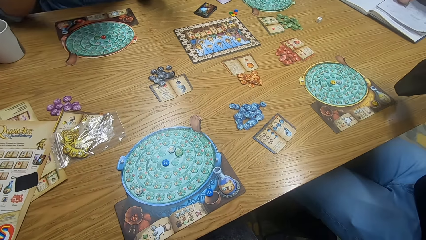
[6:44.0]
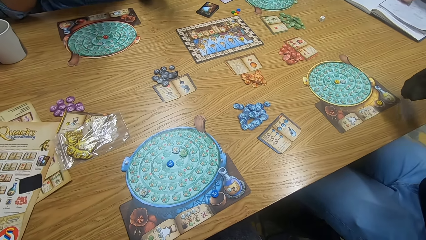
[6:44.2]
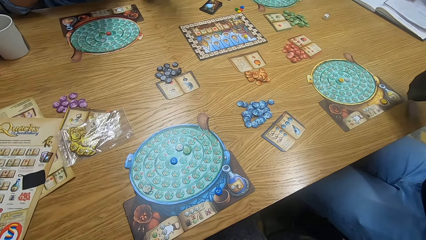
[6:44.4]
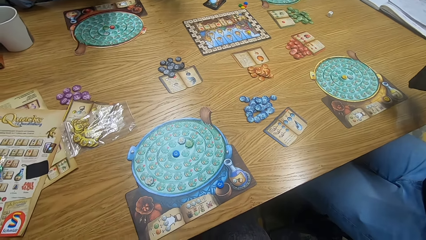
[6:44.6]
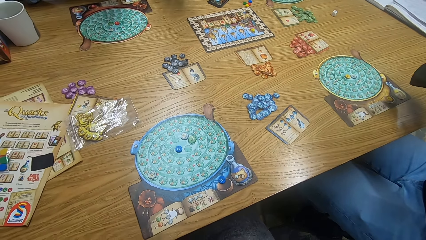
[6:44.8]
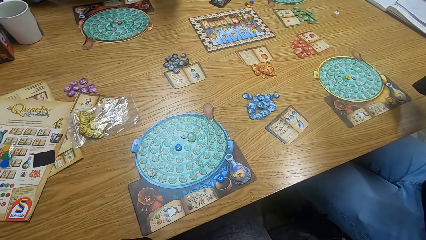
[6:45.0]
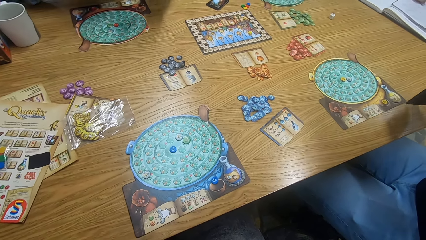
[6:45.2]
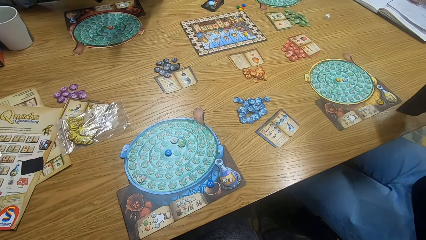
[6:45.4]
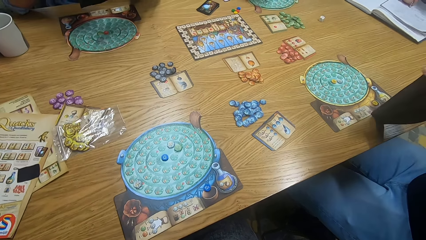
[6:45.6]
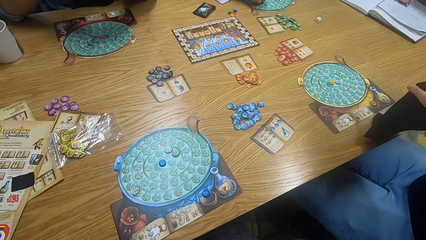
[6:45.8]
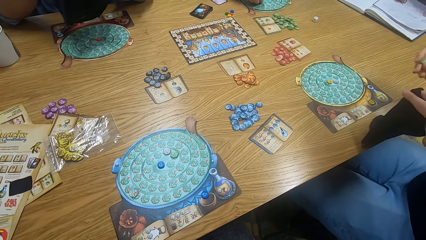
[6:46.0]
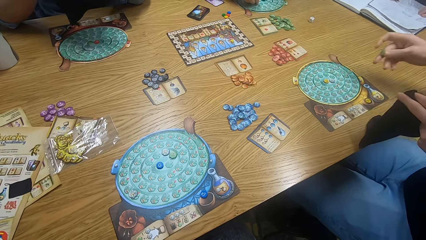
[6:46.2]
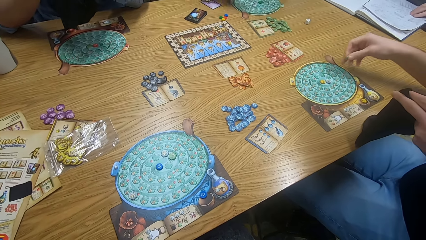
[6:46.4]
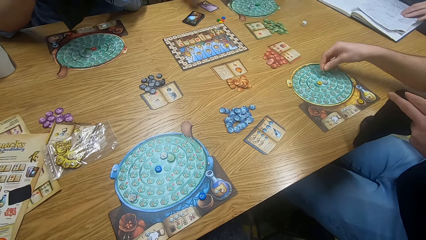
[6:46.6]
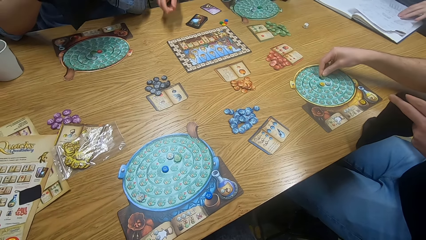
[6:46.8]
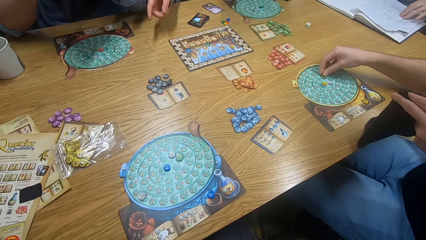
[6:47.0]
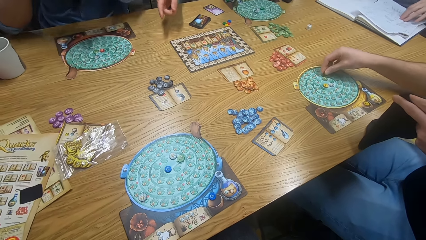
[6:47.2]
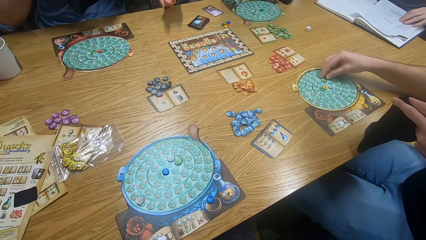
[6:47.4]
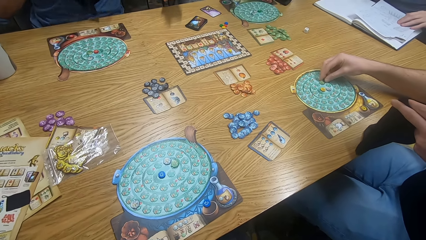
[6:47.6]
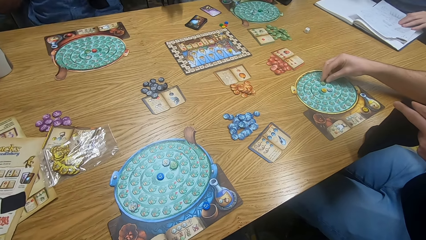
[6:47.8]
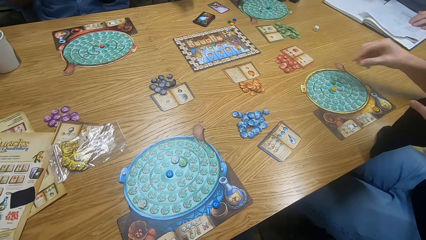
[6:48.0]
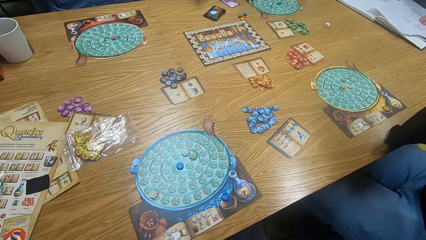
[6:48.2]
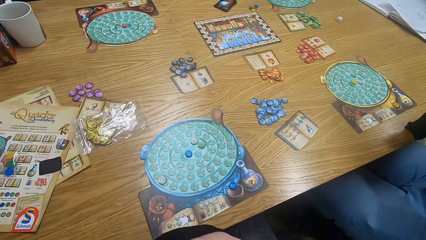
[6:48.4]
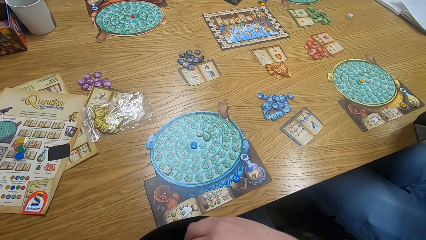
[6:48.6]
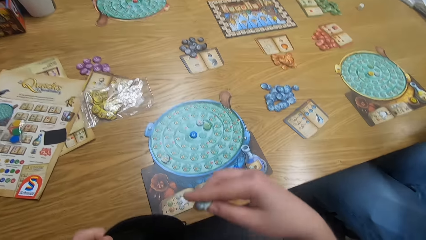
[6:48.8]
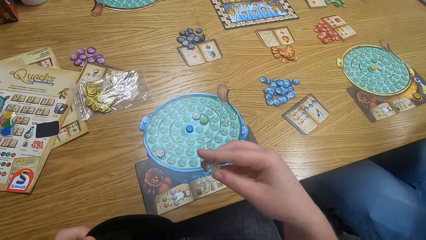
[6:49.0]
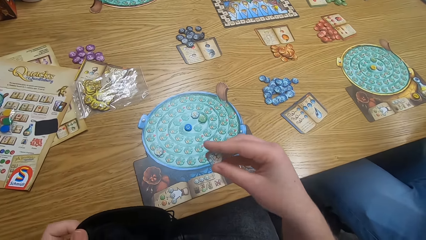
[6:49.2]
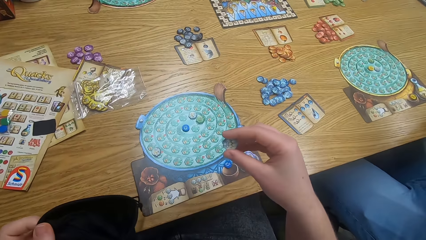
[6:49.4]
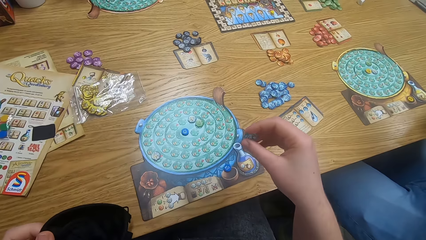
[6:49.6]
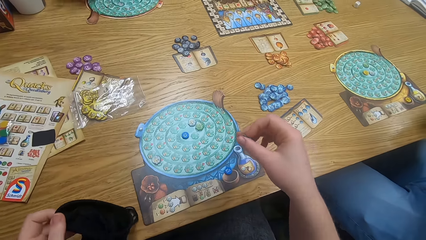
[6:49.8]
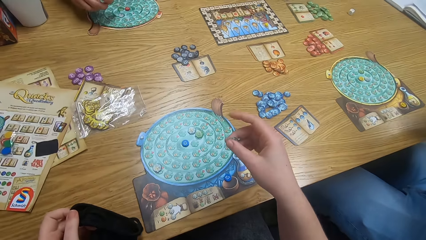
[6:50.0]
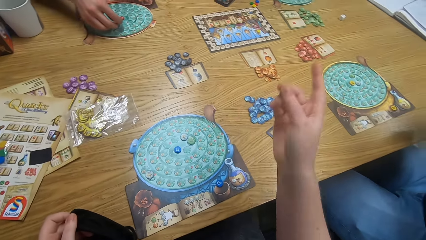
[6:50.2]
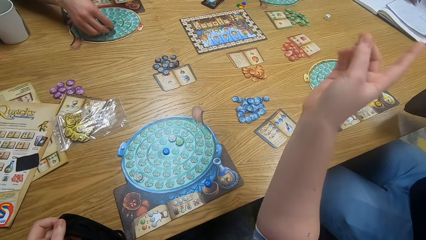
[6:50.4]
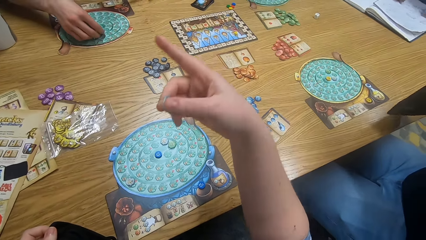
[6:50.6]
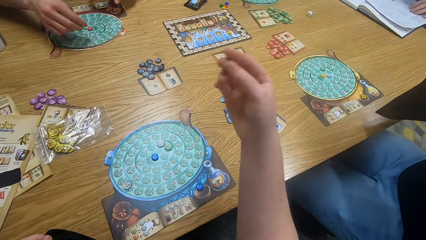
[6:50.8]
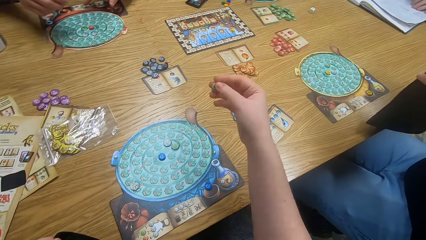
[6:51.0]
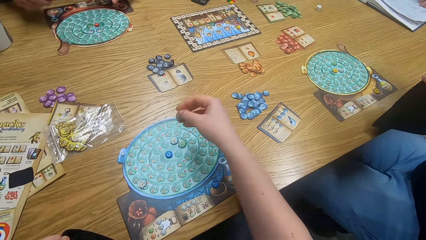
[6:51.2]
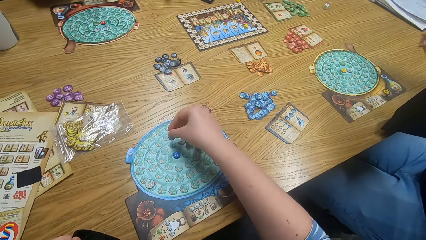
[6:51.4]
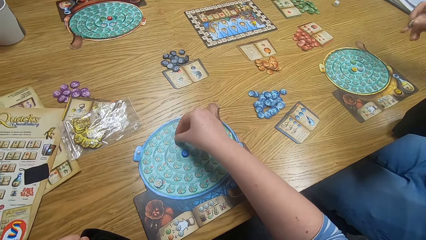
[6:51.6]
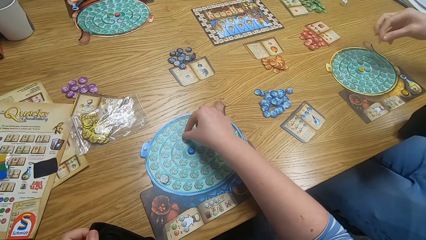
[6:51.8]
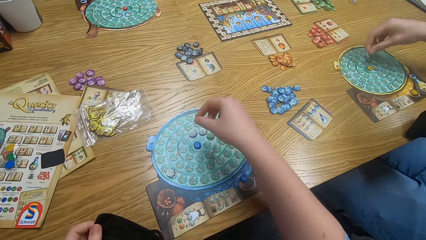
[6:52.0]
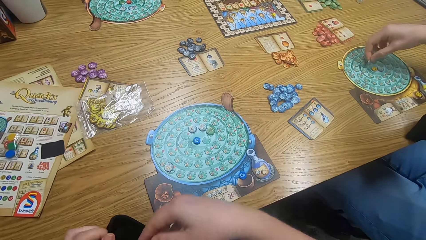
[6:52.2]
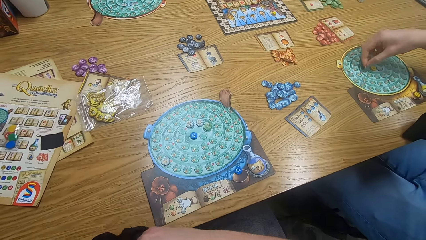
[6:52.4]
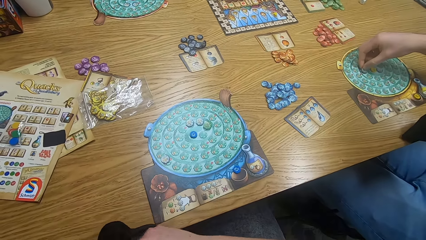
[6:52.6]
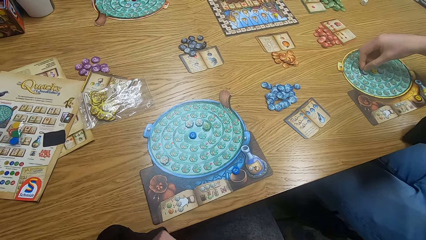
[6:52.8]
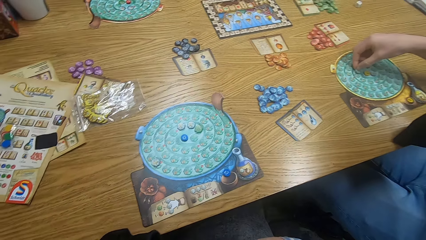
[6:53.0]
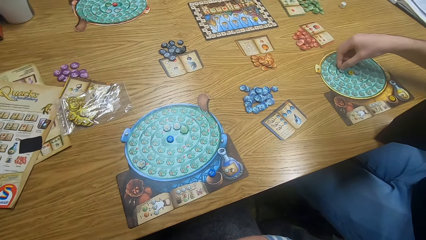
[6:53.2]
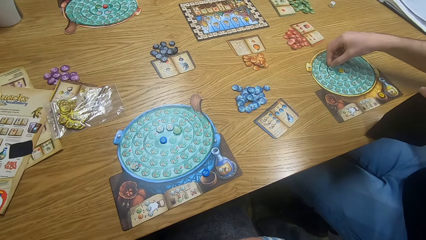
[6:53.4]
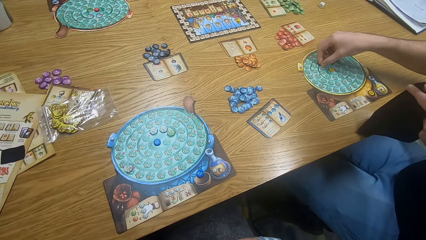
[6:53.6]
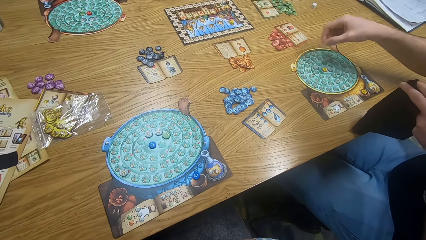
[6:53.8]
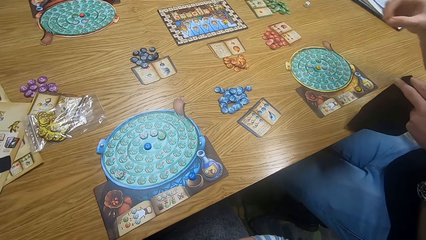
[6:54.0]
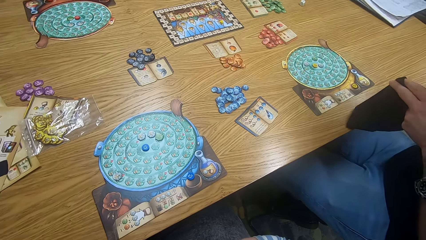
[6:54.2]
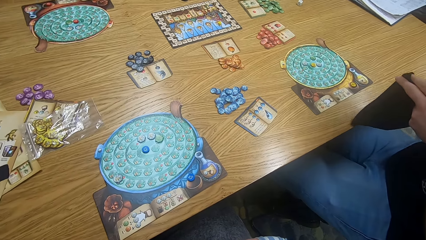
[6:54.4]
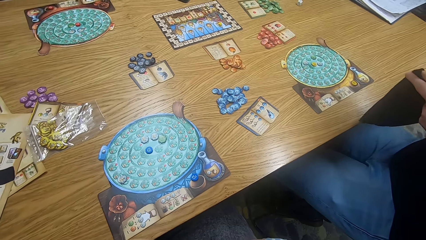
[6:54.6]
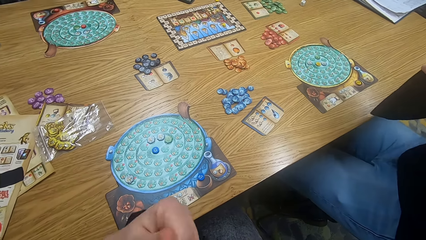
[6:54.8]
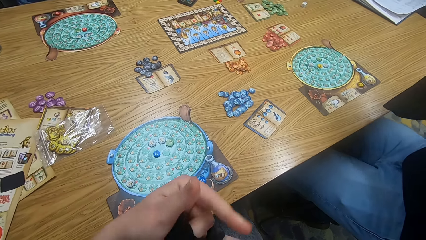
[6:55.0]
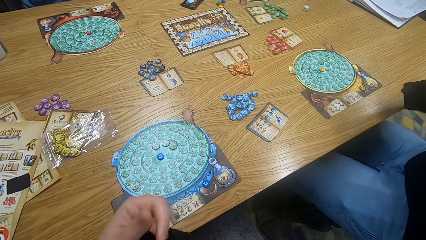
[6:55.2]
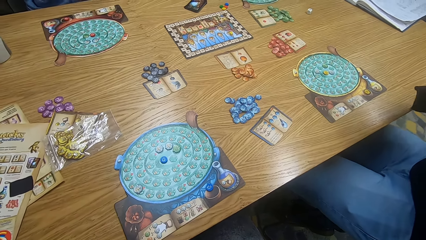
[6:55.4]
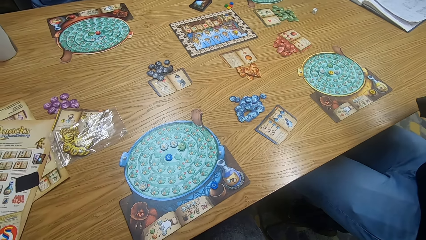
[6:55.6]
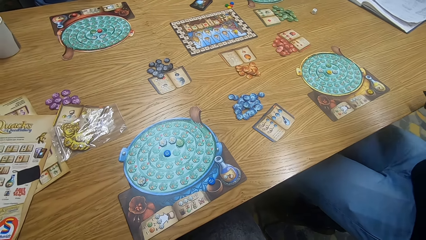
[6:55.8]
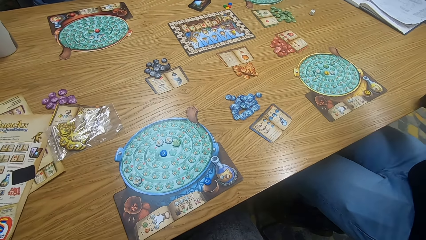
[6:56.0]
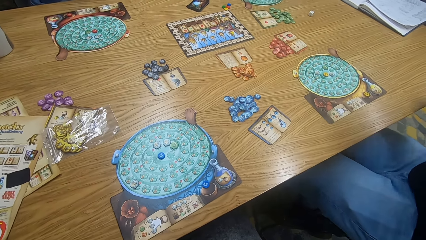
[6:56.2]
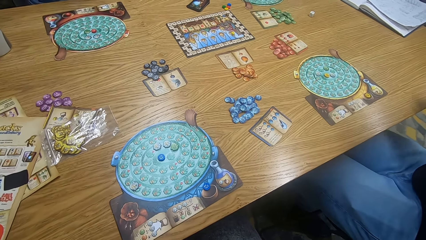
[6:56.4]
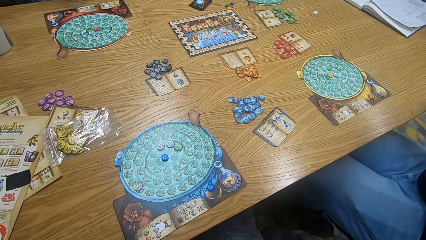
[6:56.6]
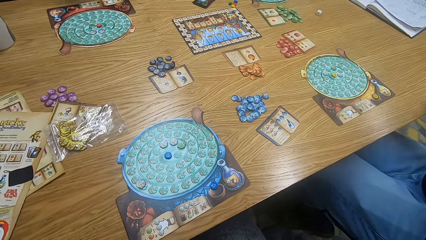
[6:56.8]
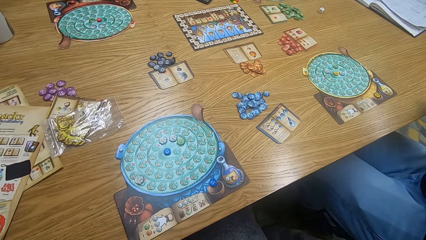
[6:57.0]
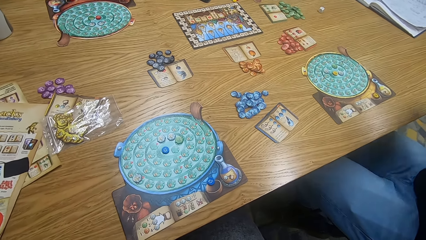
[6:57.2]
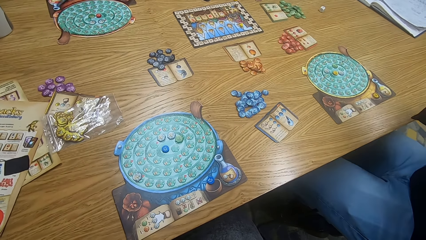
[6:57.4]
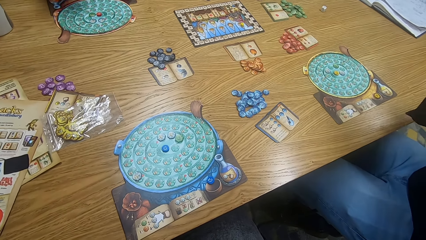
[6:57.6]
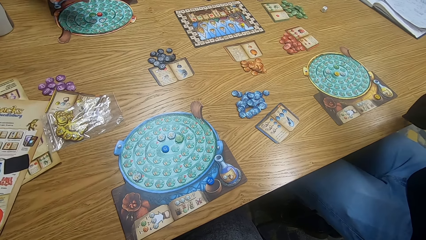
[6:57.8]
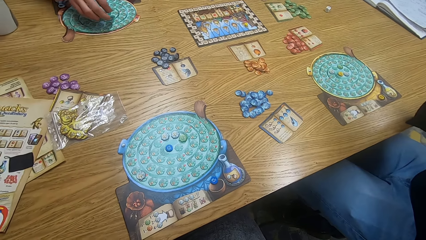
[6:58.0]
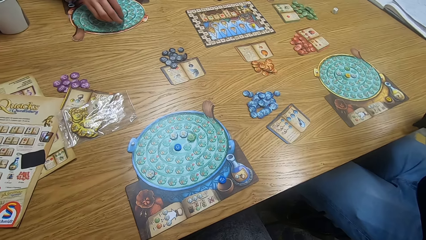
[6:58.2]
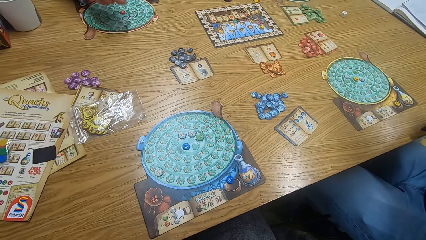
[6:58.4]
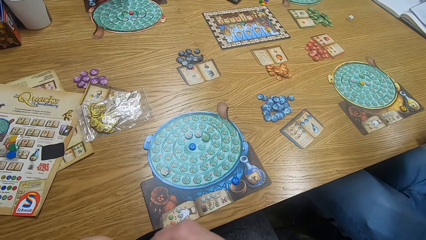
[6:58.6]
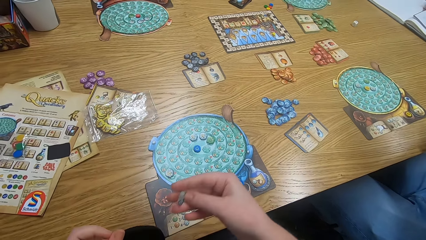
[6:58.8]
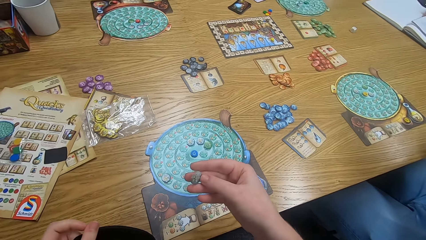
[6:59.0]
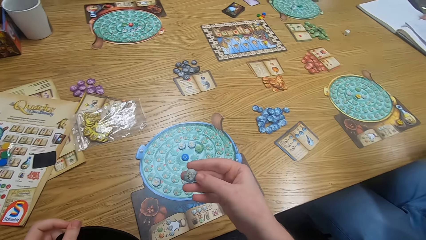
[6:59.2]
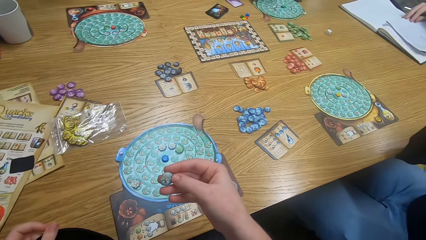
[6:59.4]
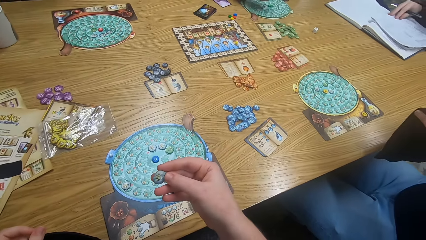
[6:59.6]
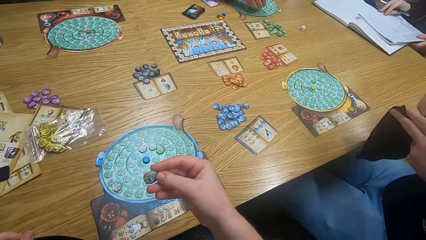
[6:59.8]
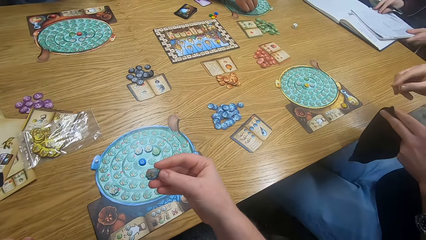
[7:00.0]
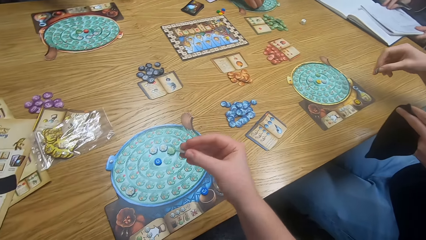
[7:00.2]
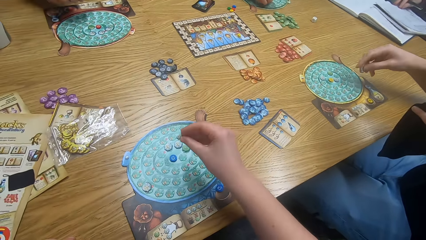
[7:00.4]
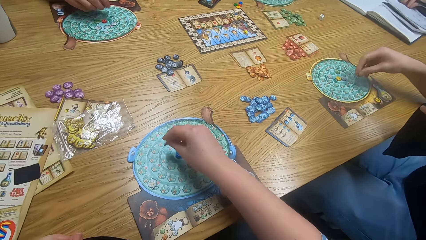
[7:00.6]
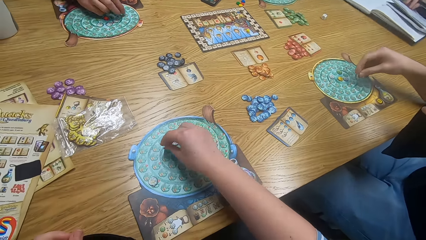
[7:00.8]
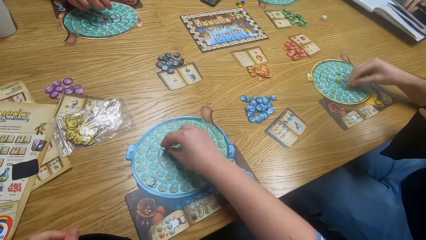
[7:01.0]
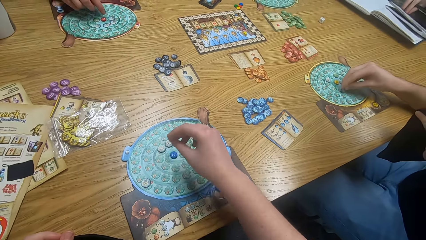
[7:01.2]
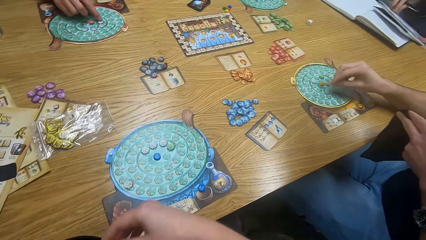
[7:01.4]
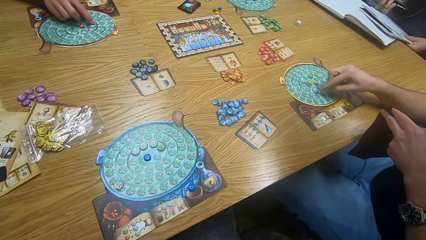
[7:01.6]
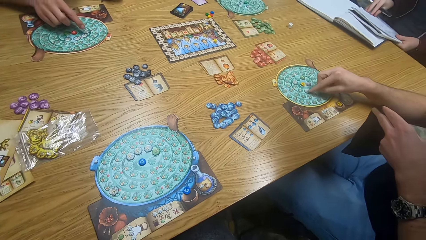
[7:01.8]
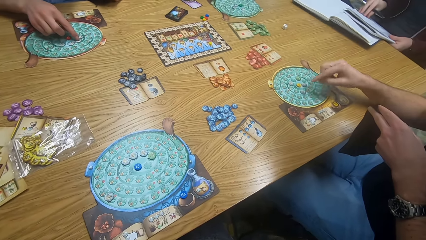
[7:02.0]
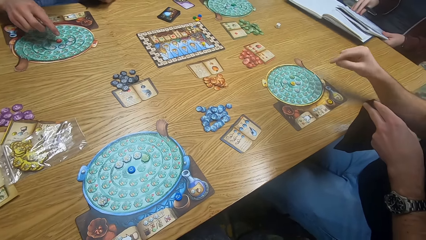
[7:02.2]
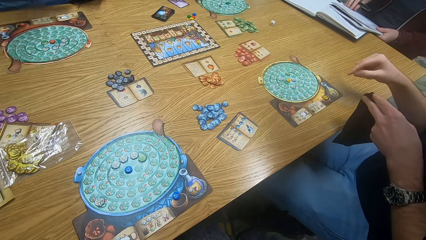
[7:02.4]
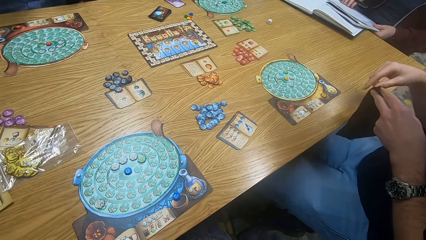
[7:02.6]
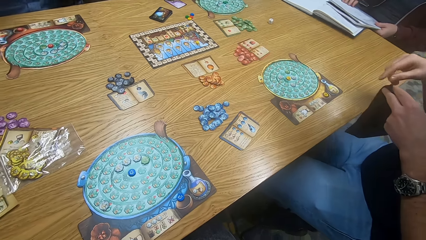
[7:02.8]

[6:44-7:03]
A man picks up the small bag. The camera wearer looks around. They look around again. The man plays scrabble. Another man moves hands. The camera wearer looks around. They play the game and hold the small bag. A third man plays the game. The camera wearer moves hands. The first man plays the game. The camera wearer plays scrabble. The first man holds the small bag. The camera wearer looks around and moves hands. The first man holds the small bag. The first man holds the small bag. The camera wearer looks around and plays the game. The third man plays the game. The first man plays the game. The third man plays the game. The camera wearer plays the game.
